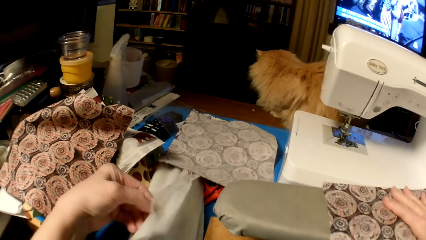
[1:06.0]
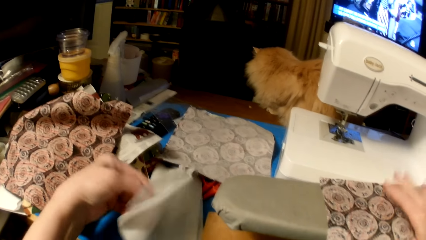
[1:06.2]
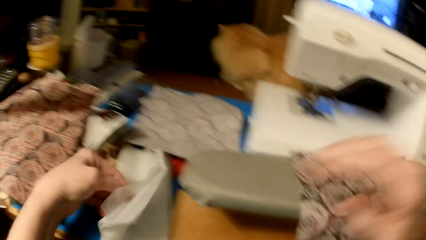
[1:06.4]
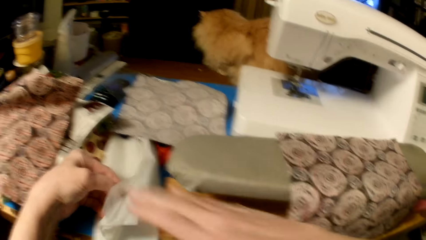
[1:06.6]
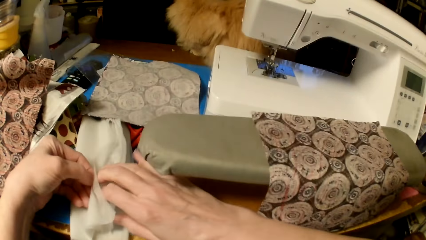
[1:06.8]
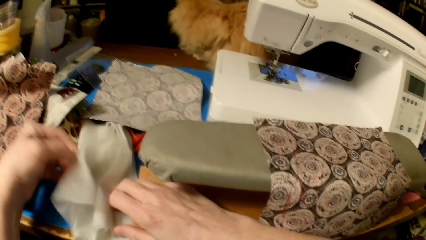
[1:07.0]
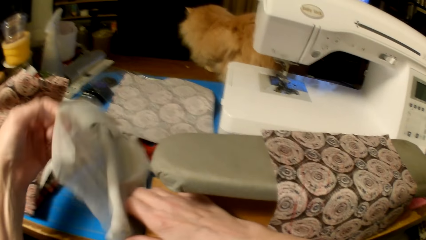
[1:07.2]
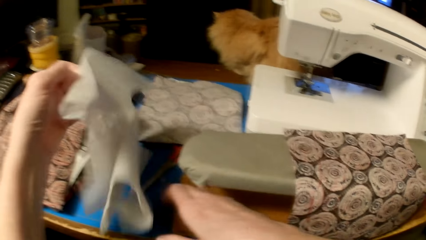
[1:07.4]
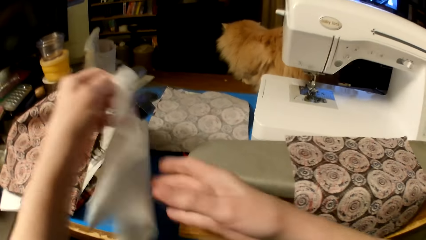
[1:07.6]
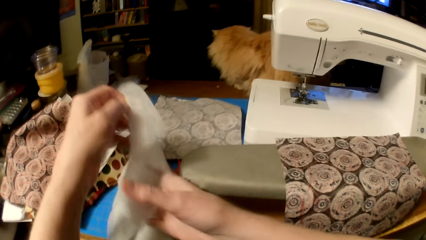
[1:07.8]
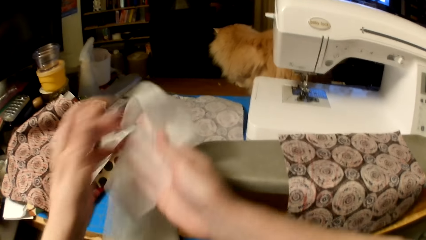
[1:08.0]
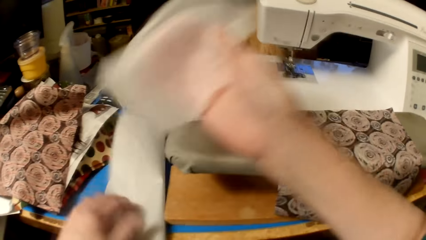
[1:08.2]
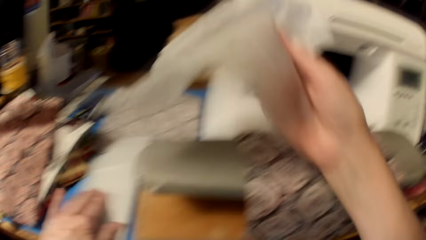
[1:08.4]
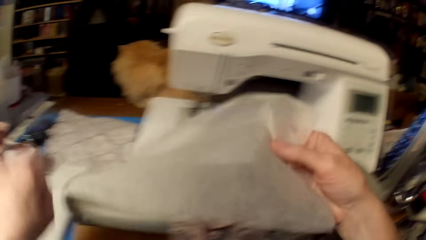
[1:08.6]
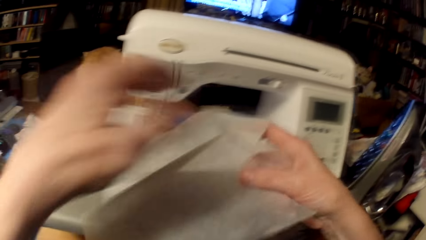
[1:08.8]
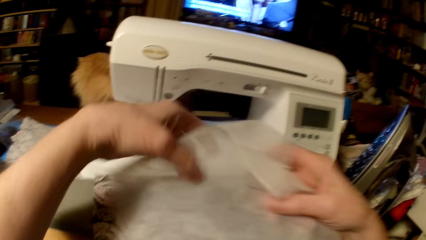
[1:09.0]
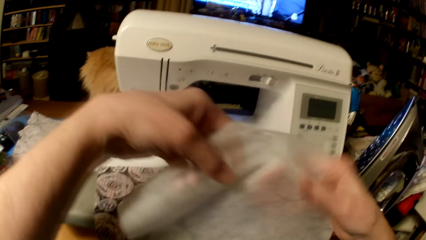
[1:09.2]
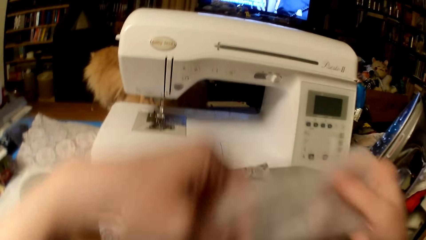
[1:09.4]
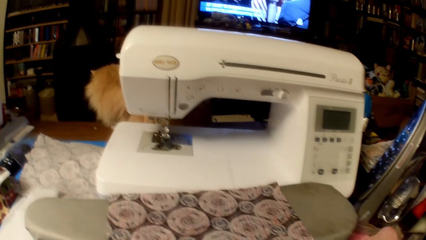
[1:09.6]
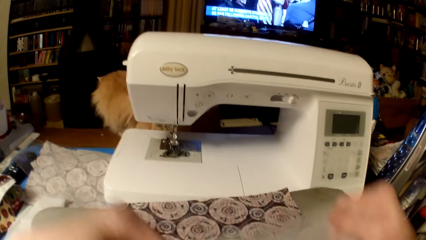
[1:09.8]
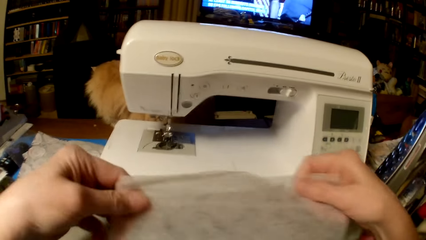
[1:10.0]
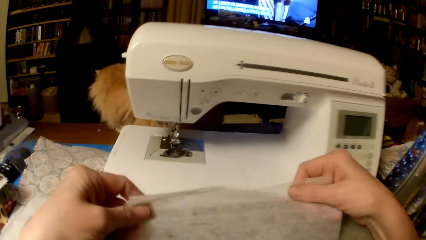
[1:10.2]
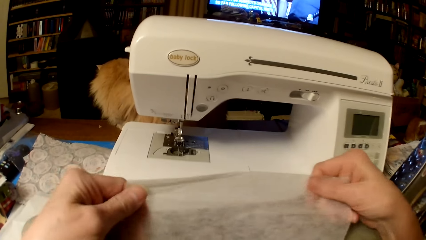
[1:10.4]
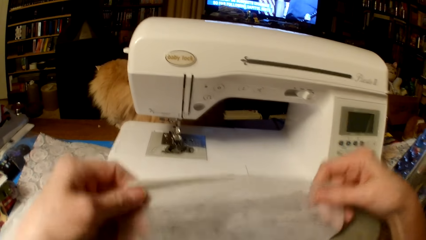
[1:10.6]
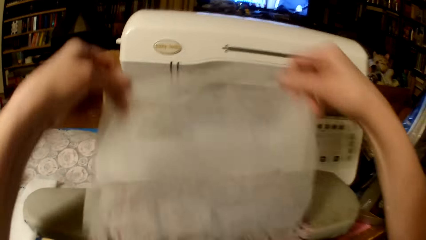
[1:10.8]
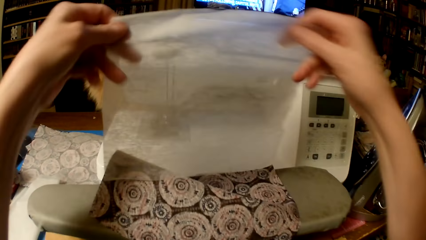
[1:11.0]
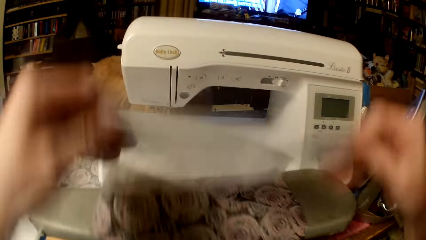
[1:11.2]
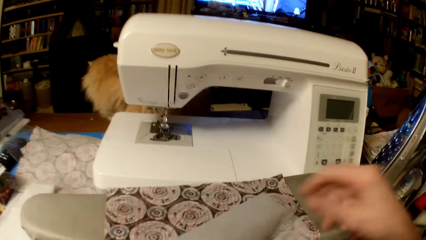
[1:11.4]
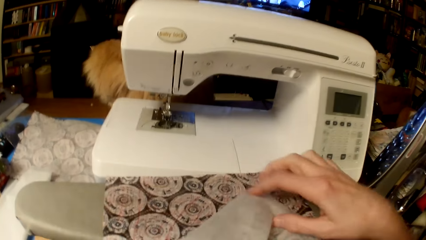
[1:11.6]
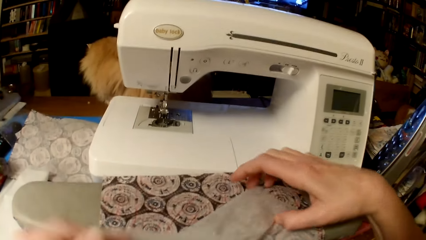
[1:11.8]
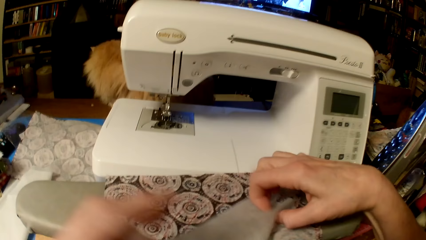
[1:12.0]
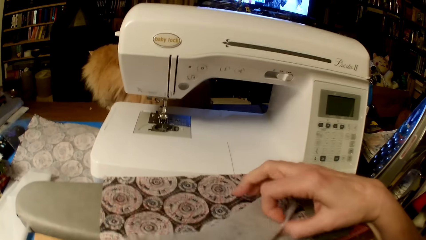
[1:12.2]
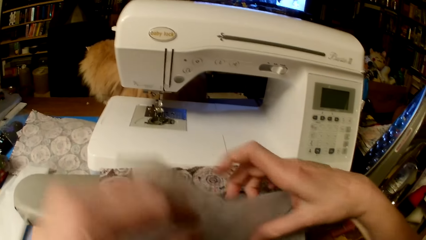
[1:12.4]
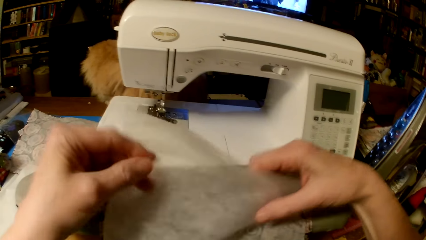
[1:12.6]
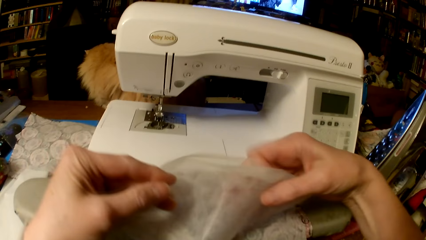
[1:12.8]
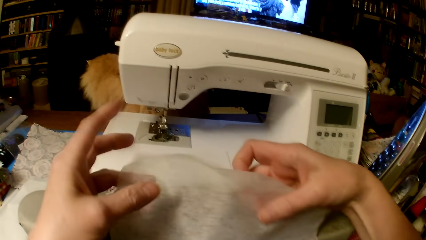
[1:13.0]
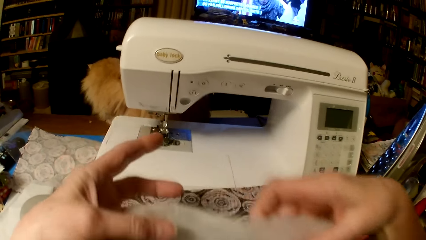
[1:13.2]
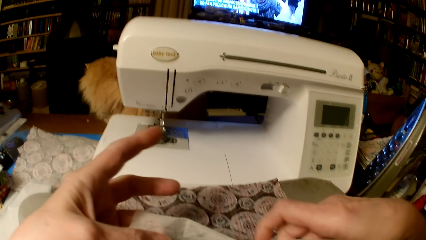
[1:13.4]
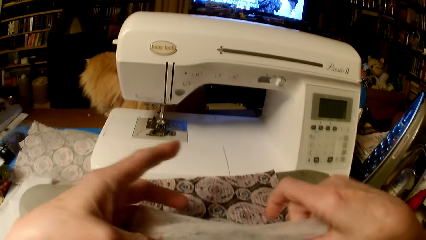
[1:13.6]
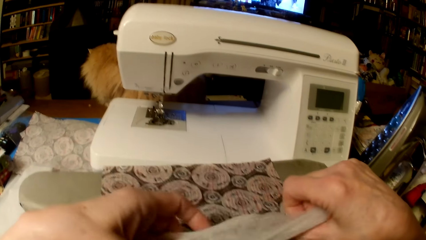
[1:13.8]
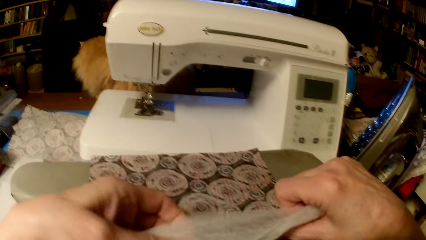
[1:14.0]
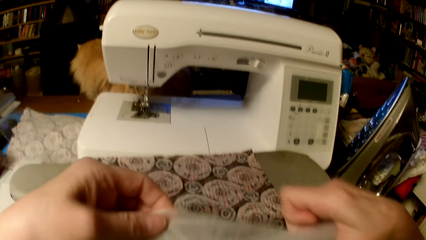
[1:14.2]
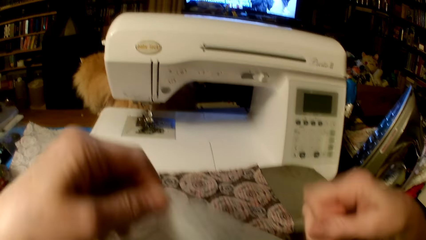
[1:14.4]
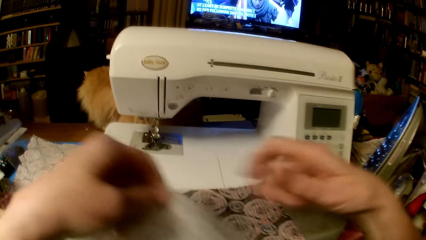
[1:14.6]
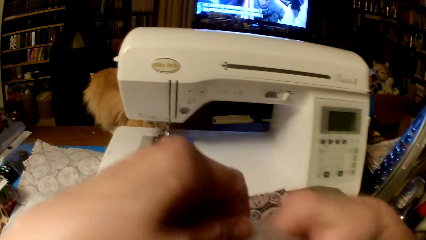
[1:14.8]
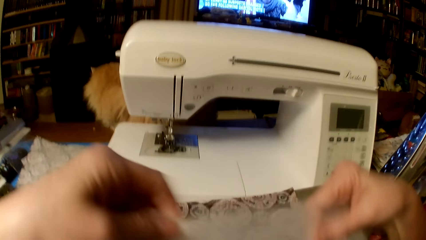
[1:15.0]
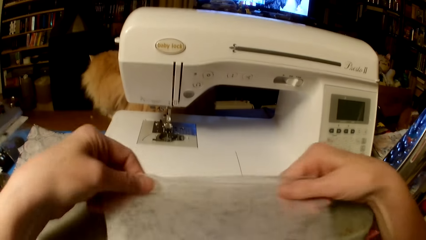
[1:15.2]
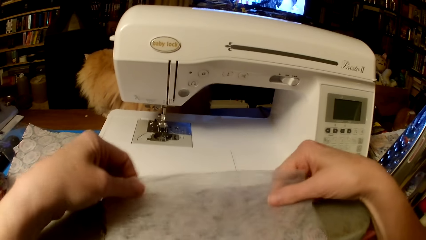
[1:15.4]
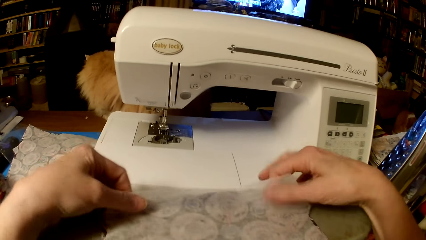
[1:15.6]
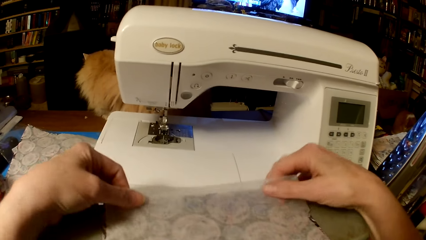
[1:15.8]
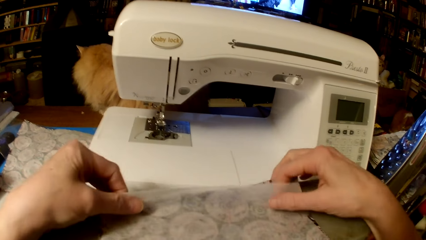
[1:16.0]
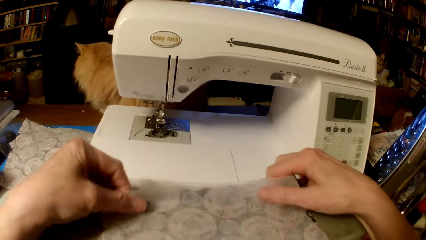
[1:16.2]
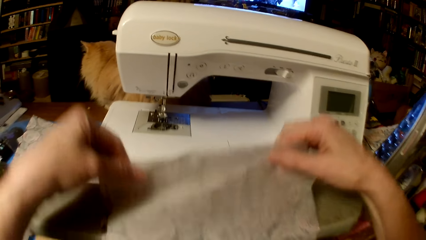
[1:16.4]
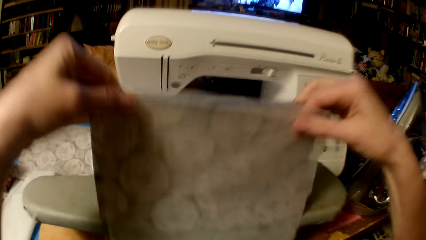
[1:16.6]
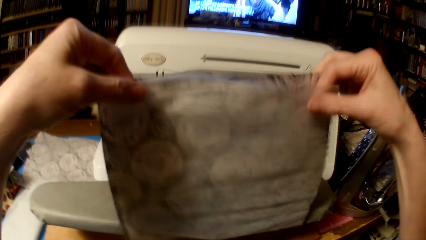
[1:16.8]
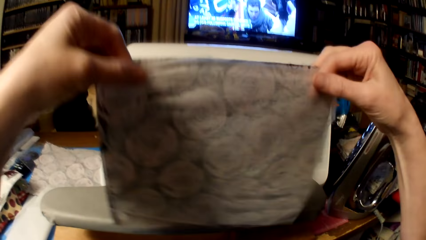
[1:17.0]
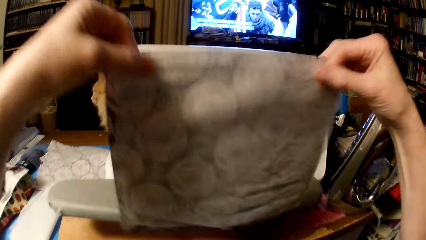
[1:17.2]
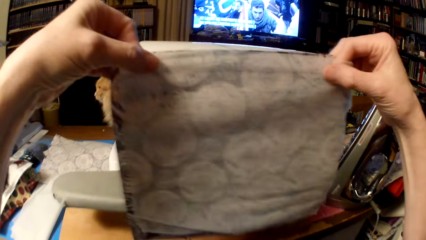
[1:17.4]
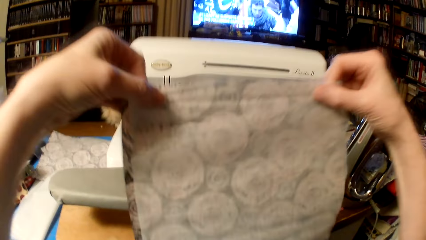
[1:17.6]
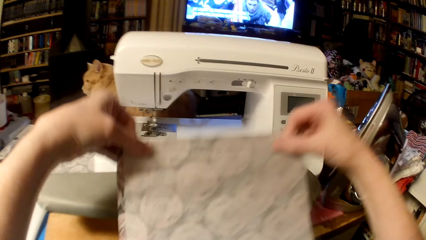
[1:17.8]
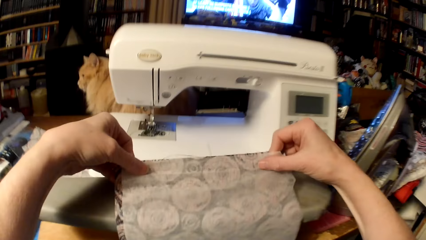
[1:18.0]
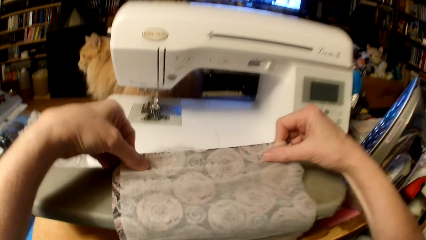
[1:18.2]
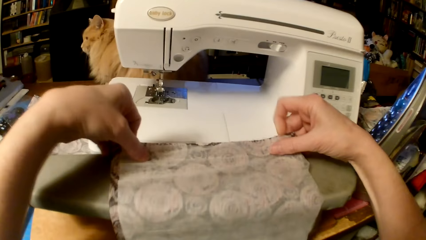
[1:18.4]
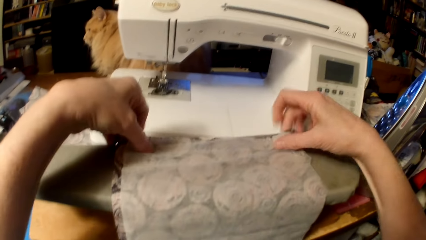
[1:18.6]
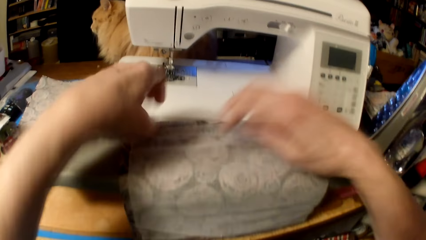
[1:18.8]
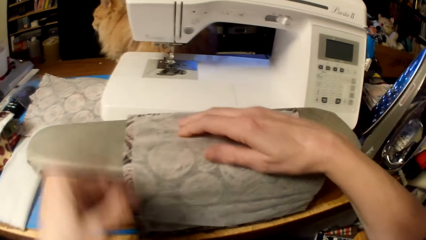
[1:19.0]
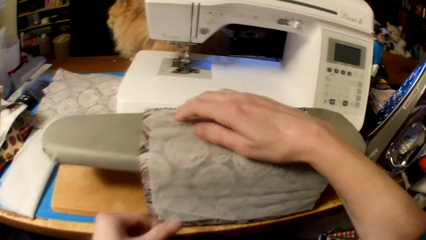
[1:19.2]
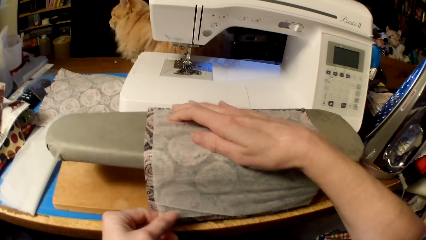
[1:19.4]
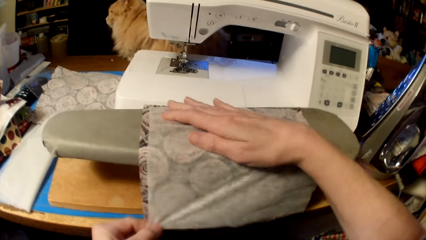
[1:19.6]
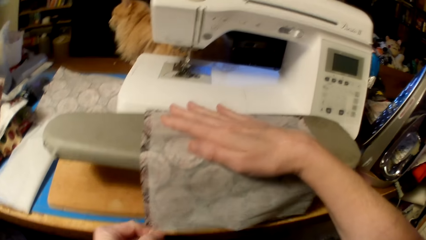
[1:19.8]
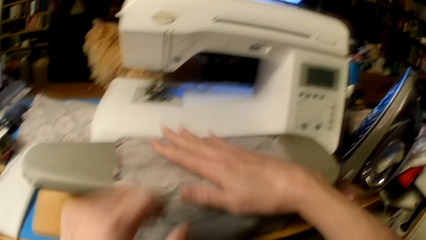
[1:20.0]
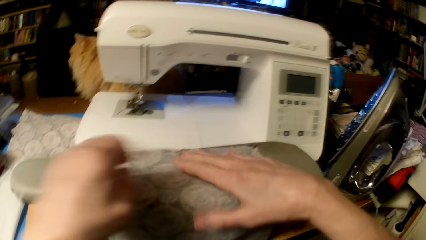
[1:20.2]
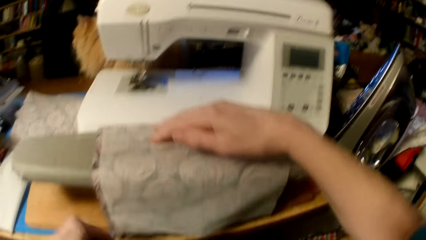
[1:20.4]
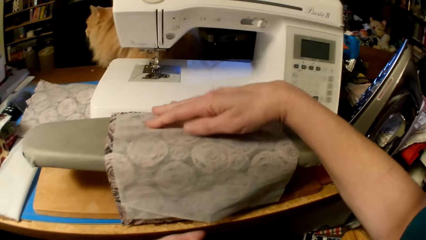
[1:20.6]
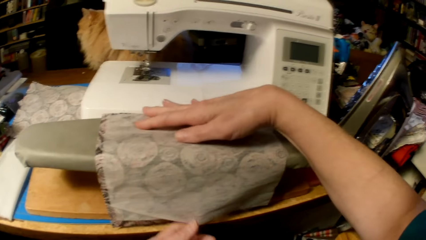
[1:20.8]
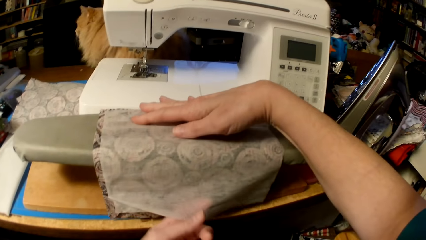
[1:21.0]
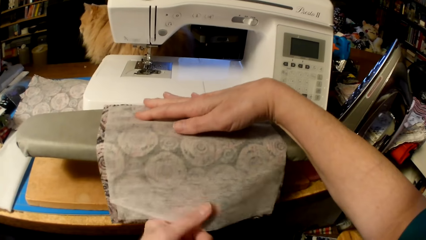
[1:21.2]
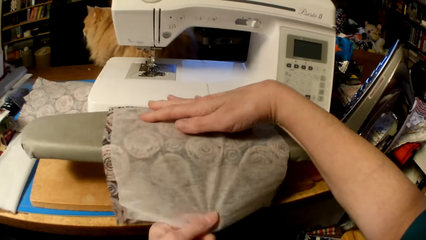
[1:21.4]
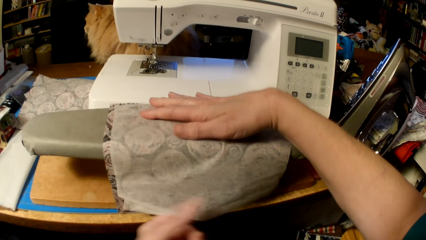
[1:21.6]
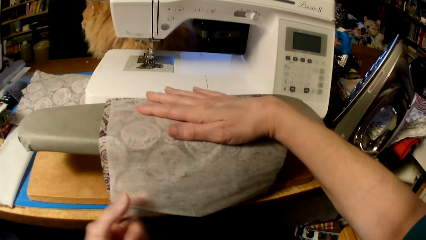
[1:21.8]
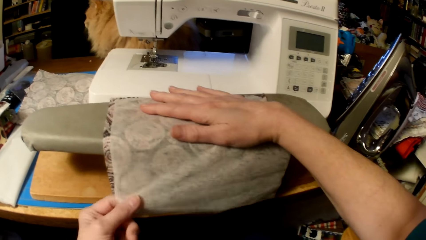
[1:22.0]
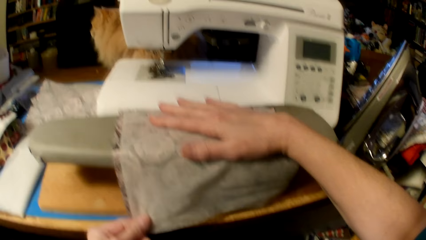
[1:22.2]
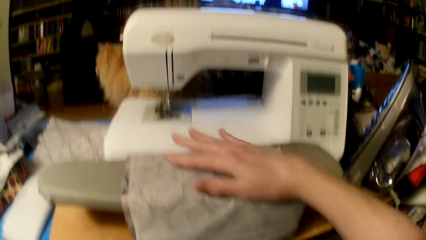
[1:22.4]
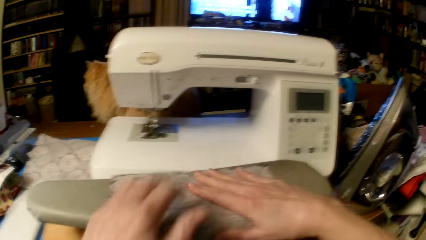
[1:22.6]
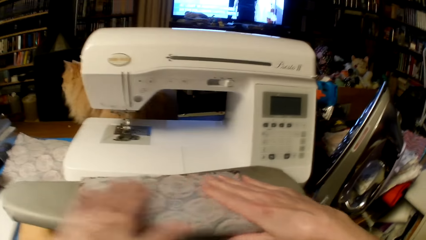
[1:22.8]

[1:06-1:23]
The camera wearer picks another sheer fabric. They put the fabric on the piece of cloth. They put the fabric on the piece of cloth again. They shake the piece of cloth and the fabric, hold the cloth pieces together, and put the piece of cloth and the fabric on the ironing board. They straighten the fabric.
